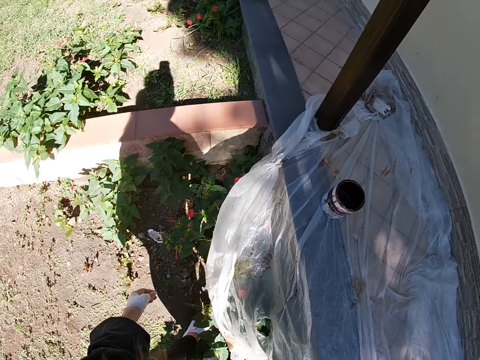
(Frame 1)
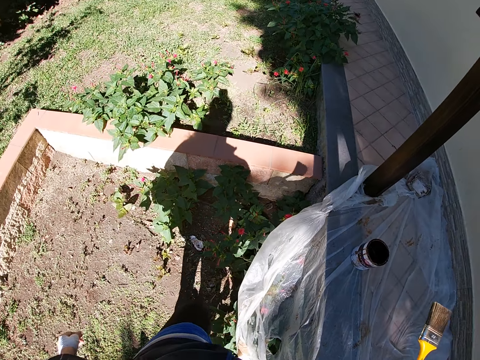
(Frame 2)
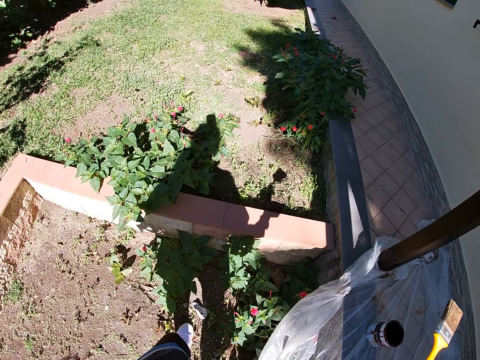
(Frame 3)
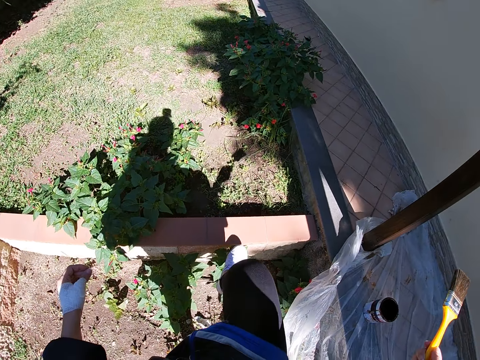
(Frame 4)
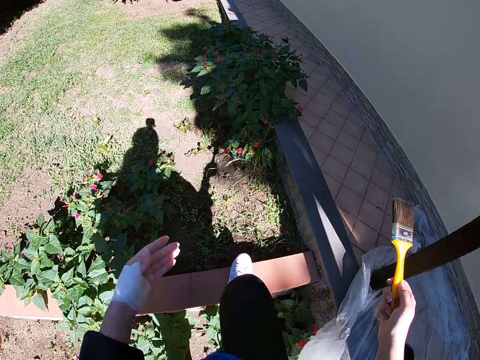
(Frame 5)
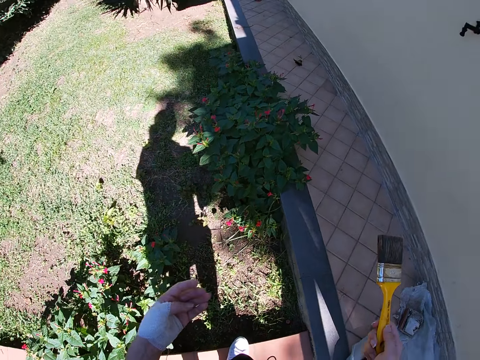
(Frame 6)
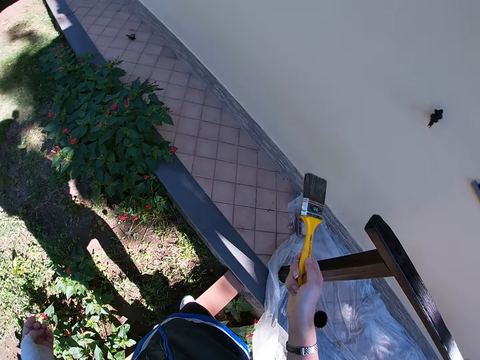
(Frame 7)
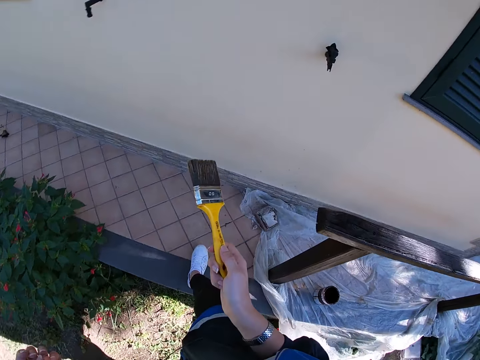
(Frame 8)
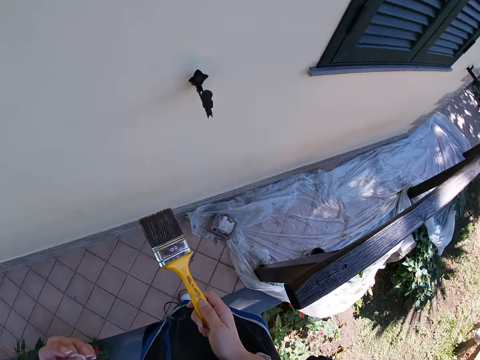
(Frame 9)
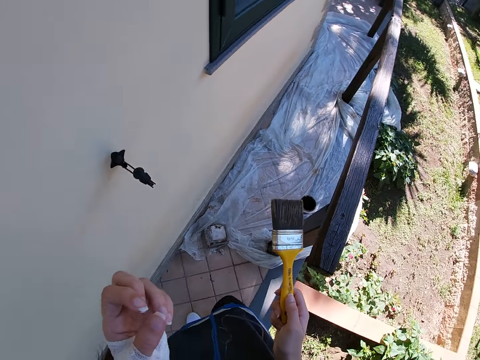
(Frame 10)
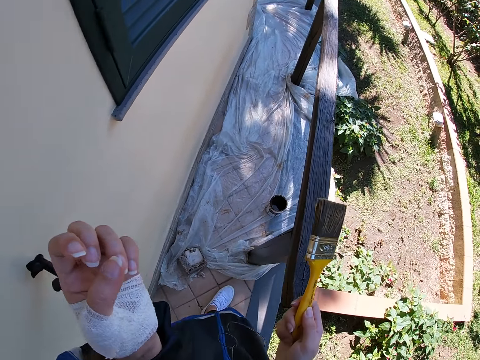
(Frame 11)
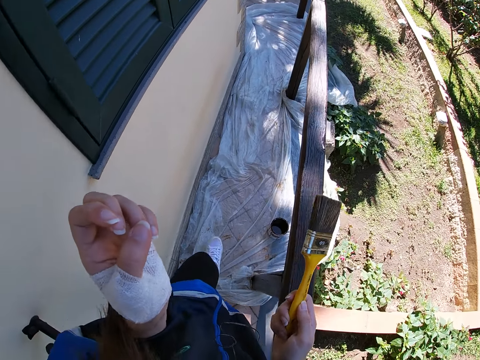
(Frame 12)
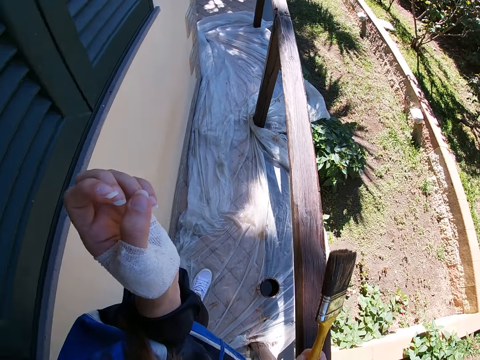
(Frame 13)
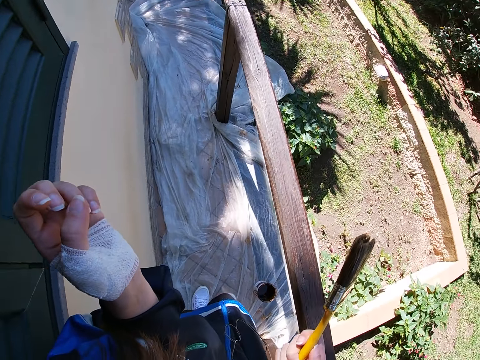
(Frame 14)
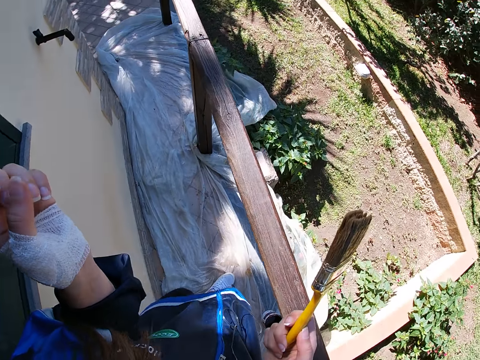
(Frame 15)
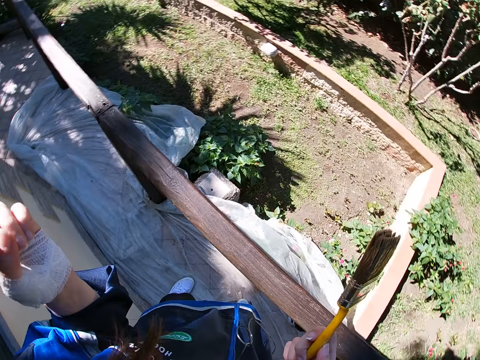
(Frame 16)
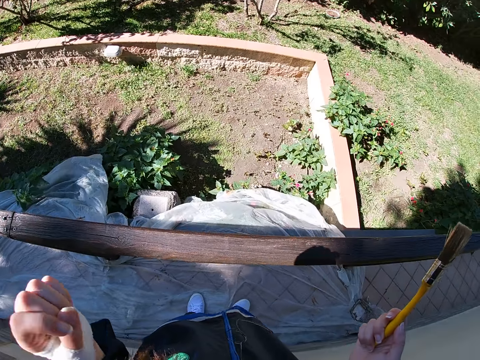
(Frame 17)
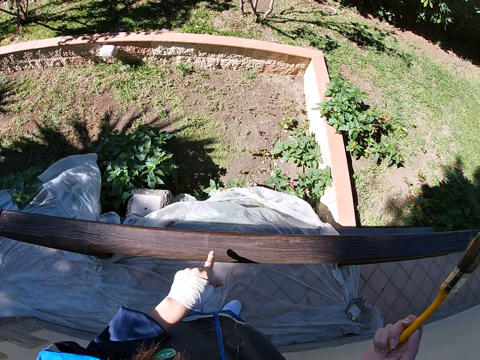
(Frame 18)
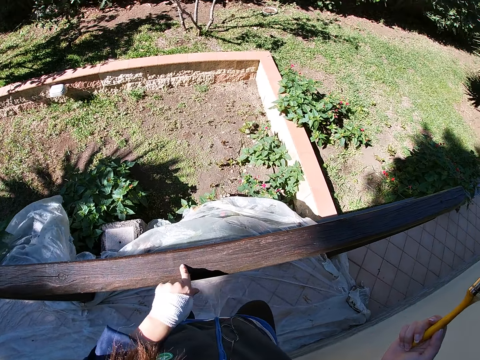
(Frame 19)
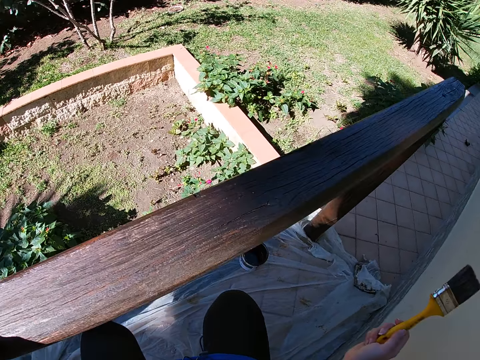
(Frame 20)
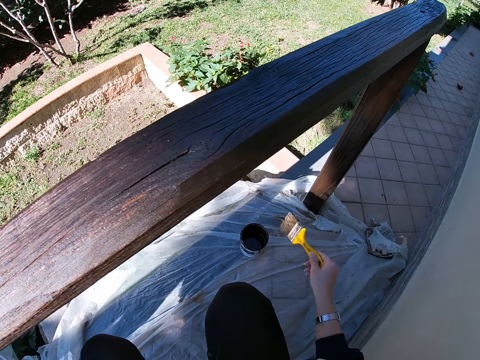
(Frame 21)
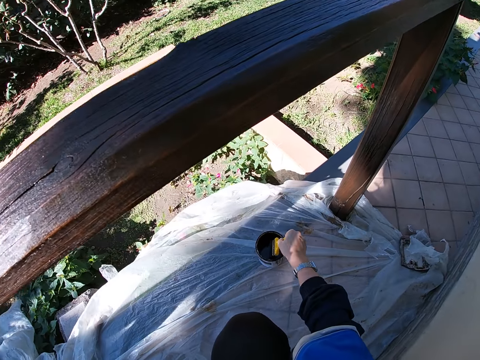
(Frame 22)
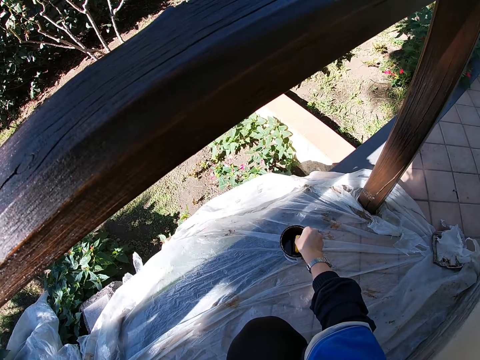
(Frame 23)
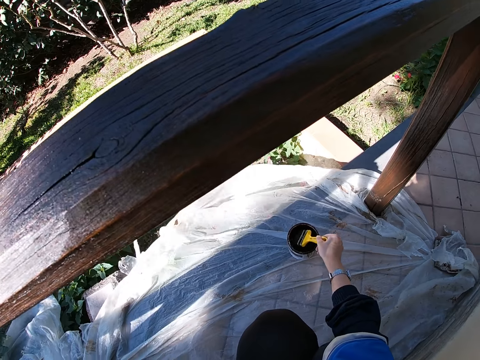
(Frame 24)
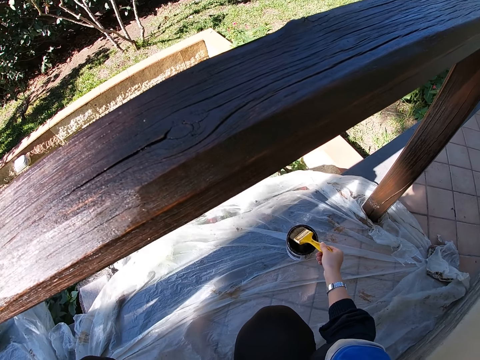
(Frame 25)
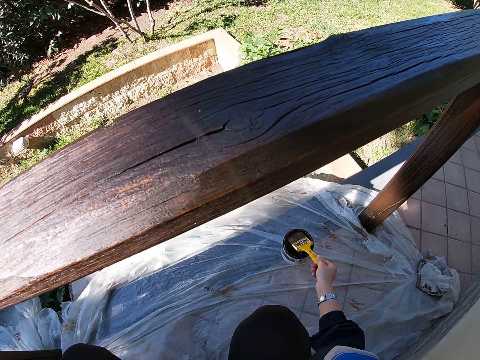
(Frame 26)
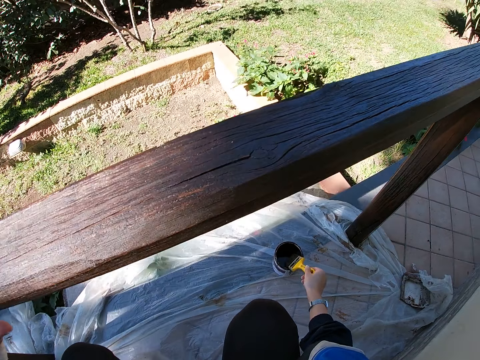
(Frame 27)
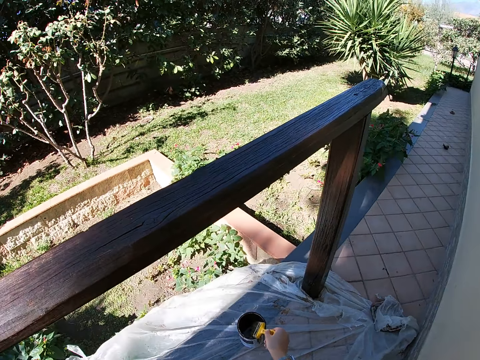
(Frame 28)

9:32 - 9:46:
The camera wearer walks to the balcony. He holds the balcony rail with his left hand. He touches the pole with his finger. He bends down. He squats on the verandah. He takes some paint from the paint can with the paint brush.

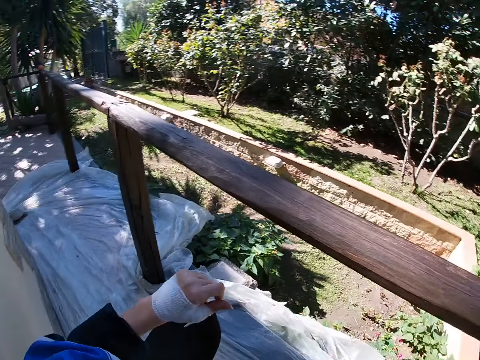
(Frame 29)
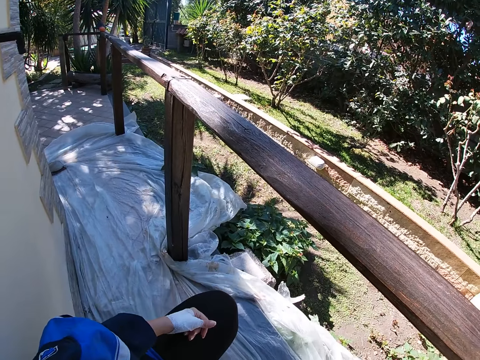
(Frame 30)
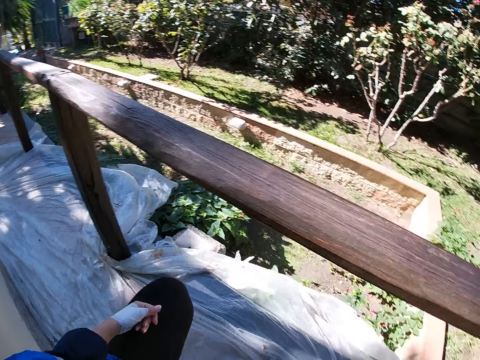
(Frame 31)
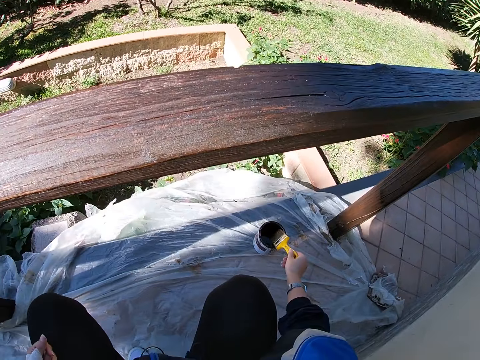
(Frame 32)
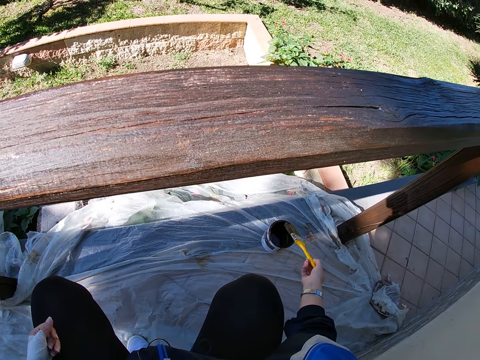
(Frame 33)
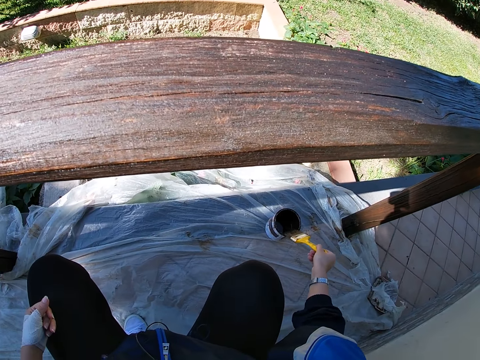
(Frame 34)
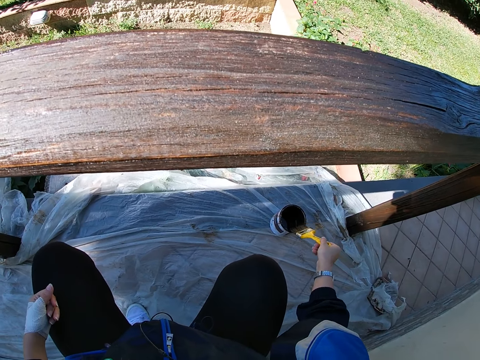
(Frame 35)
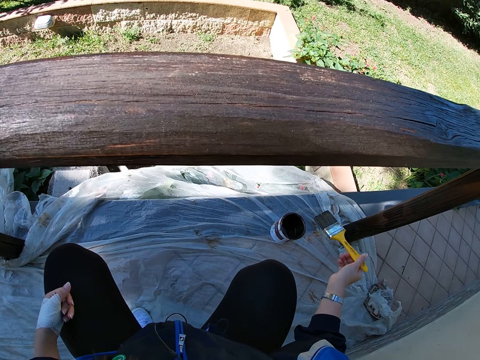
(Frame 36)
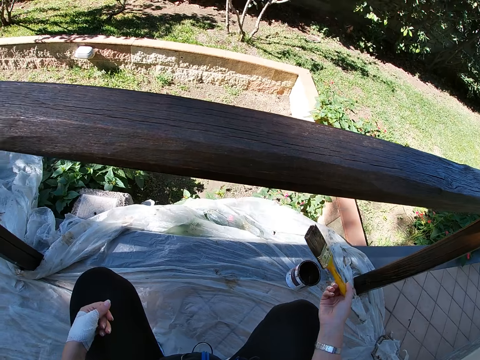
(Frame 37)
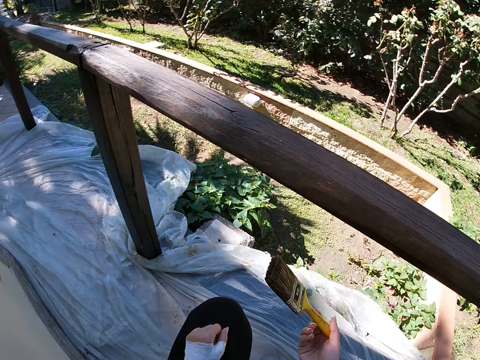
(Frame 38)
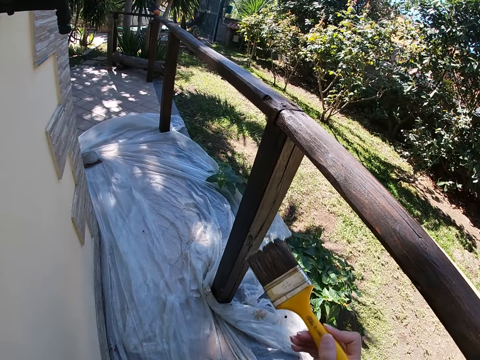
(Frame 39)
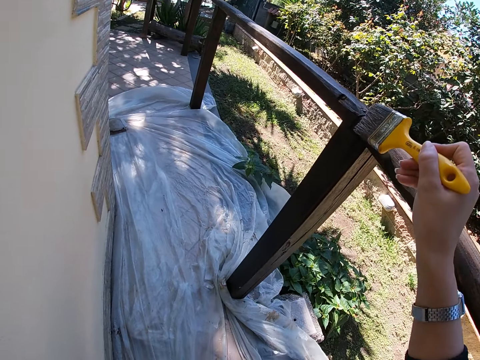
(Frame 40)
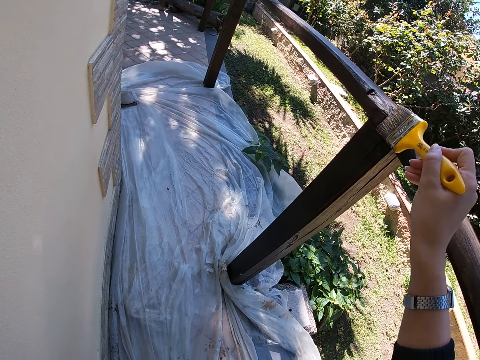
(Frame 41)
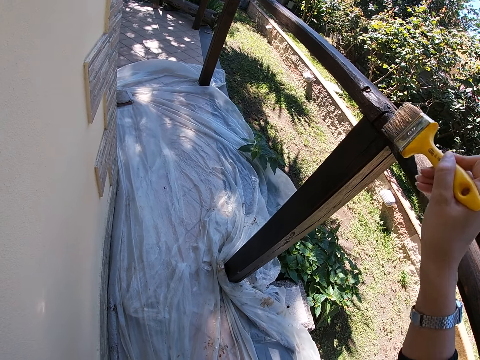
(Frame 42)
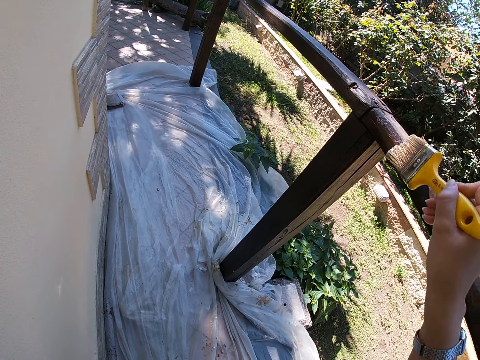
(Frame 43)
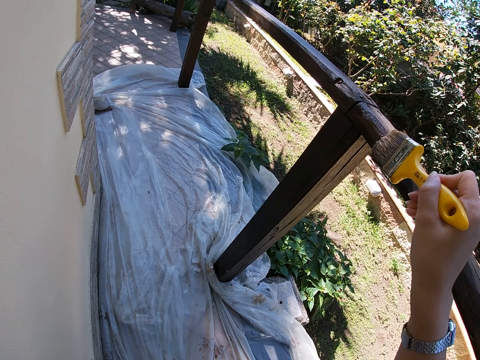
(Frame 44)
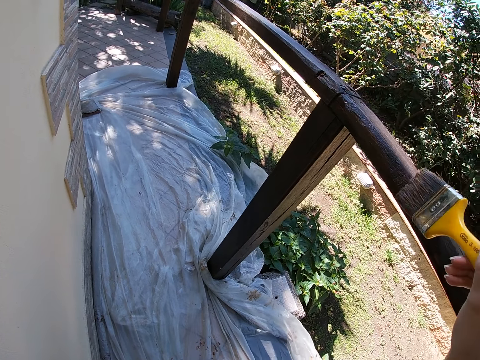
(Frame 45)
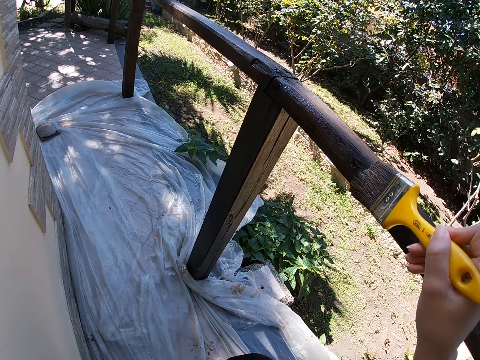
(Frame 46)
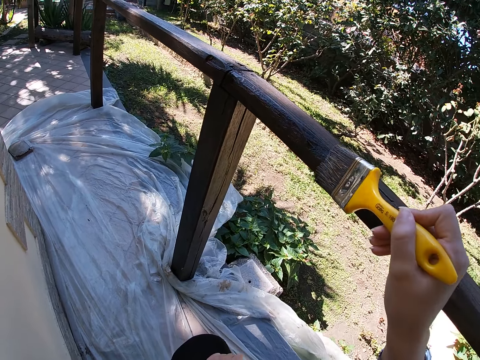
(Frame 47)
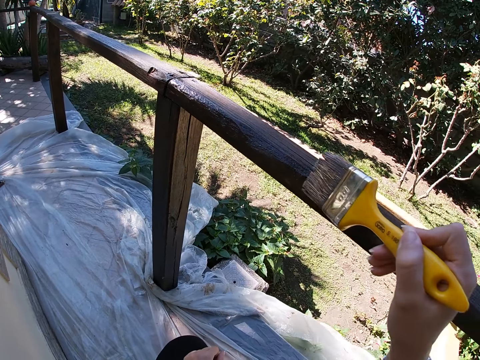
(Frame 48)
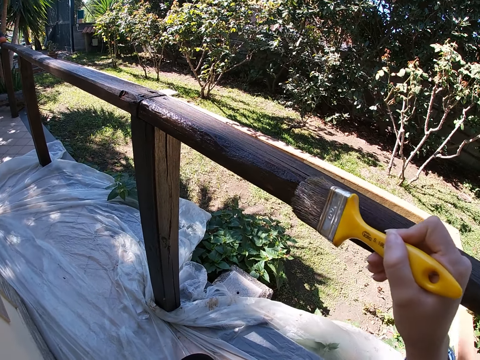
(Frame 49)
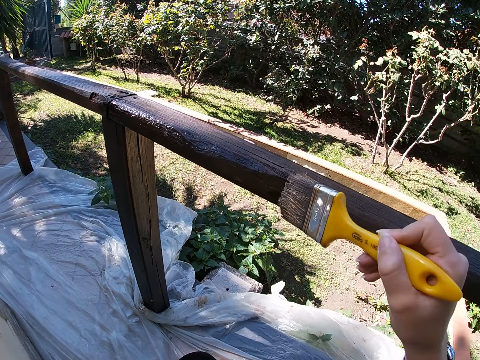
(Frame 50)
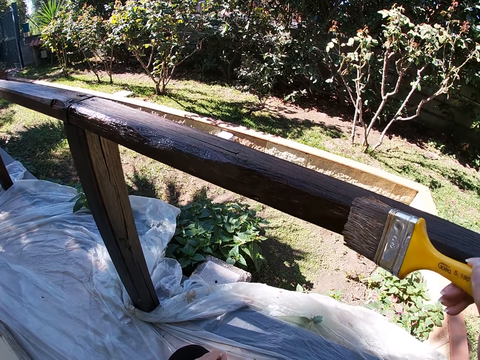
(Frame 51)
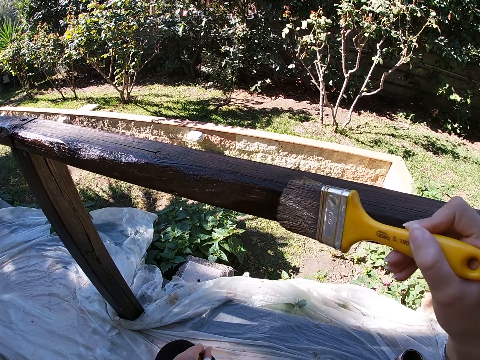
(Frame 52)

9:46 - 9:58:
The camera wearer wipes the excess paint on the paint can. They paint the balcony rail with the paint brush.
